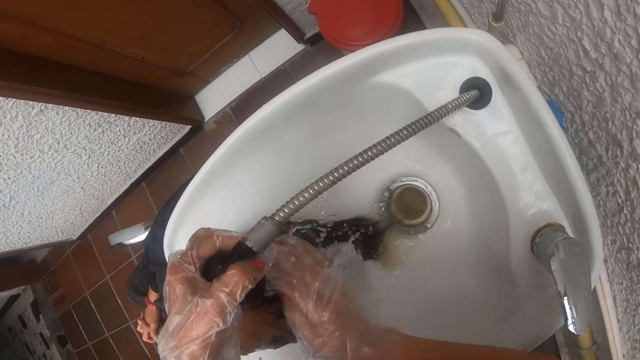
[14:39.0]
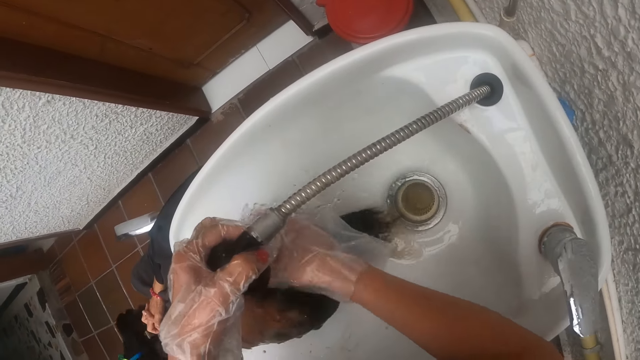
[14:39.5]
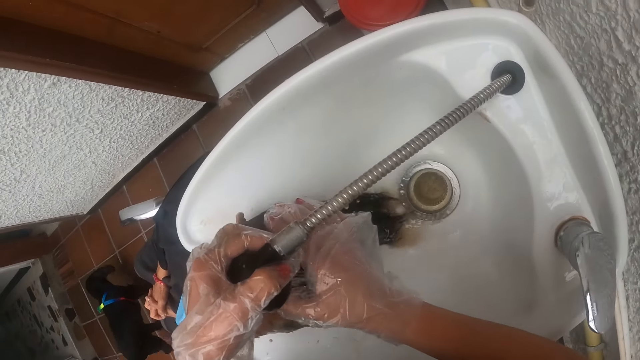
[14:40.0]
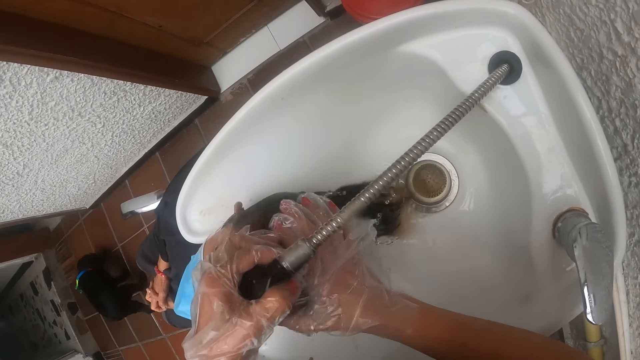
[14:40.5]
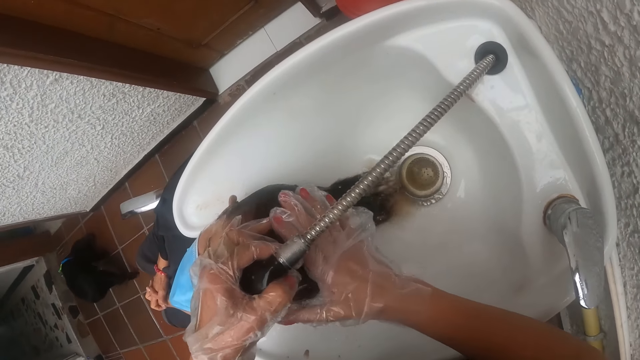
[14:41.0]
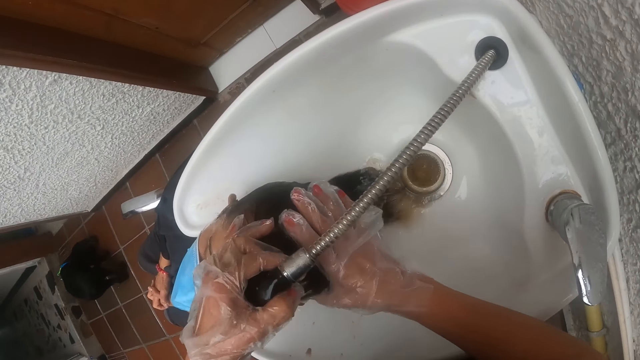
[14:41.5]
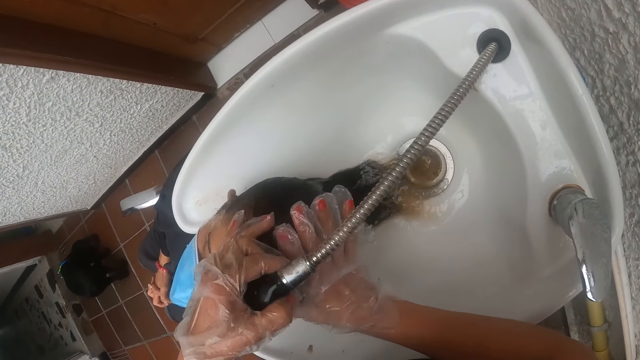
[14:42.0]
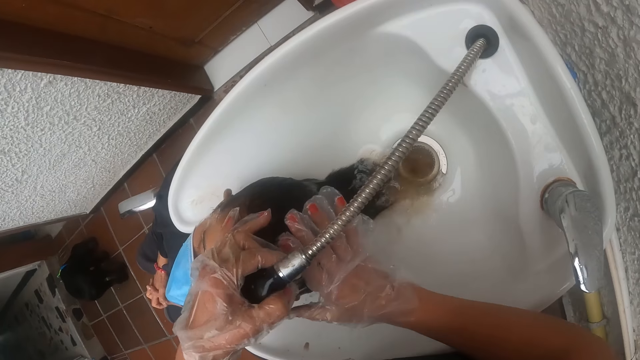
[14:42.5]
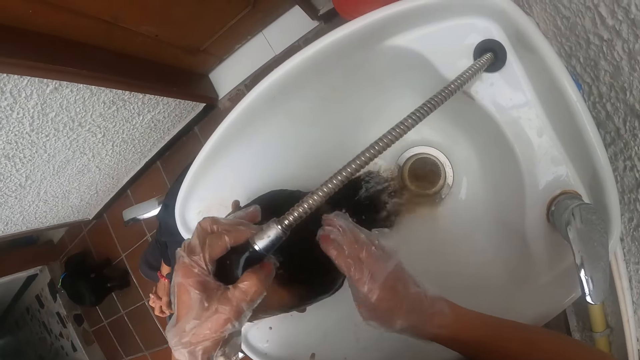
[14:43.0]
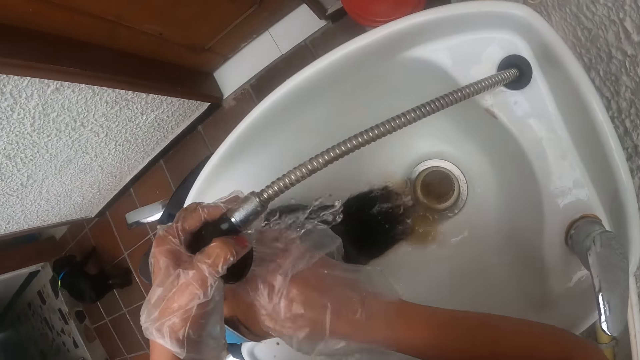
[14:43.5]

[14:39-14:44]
The camera wearer rinses a person's hair.

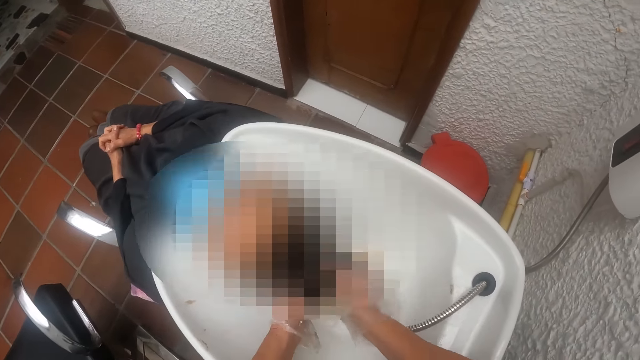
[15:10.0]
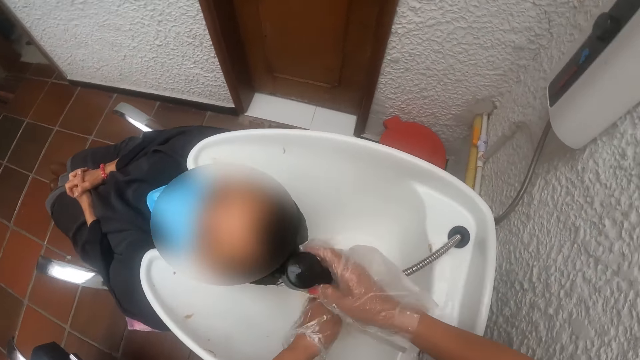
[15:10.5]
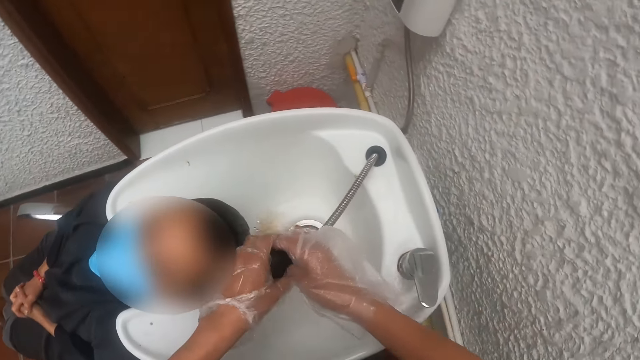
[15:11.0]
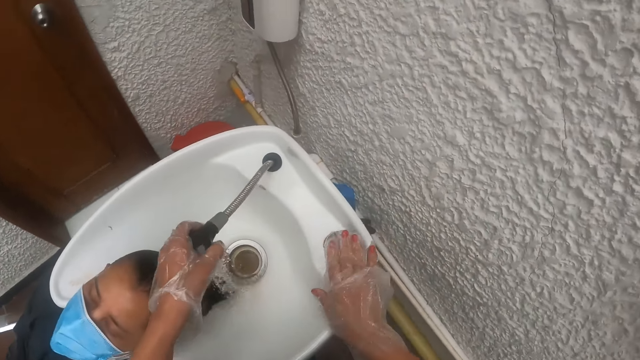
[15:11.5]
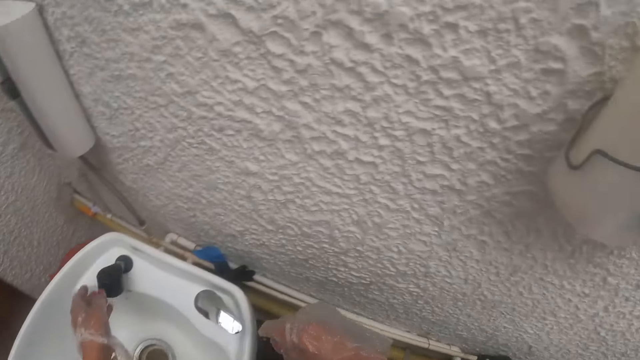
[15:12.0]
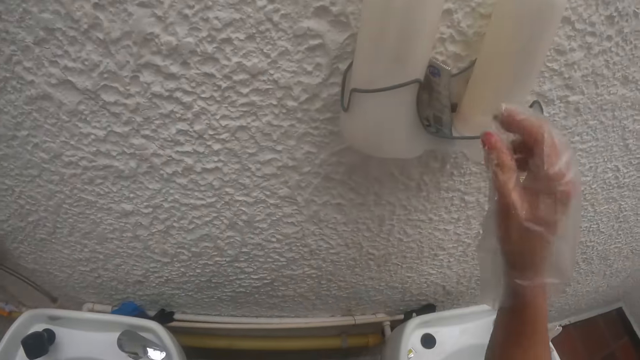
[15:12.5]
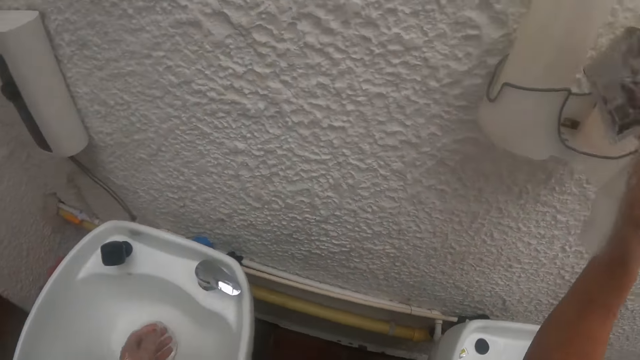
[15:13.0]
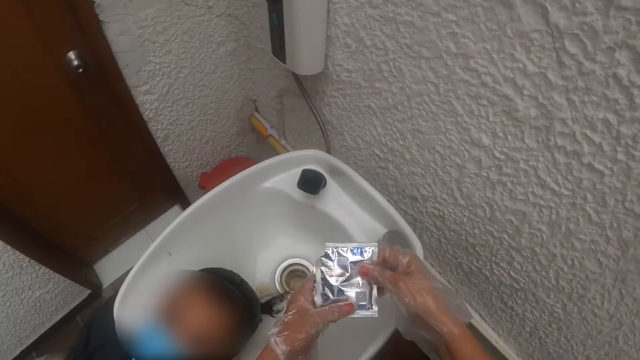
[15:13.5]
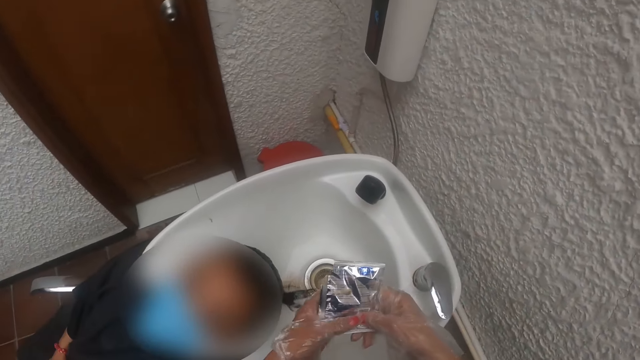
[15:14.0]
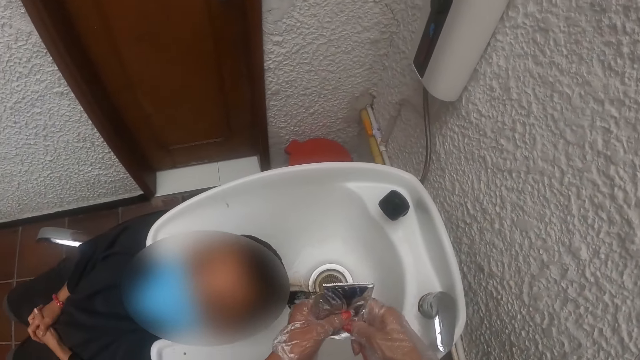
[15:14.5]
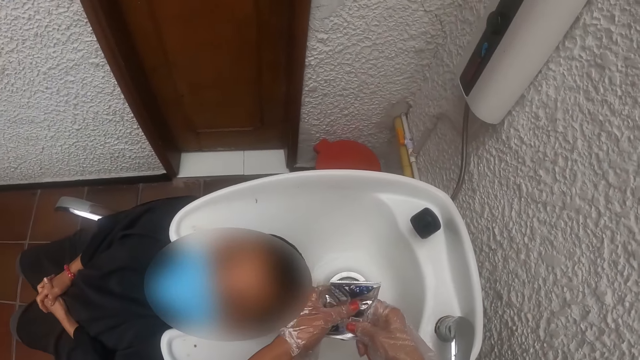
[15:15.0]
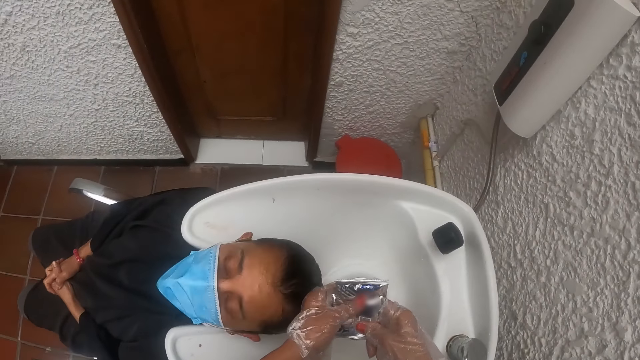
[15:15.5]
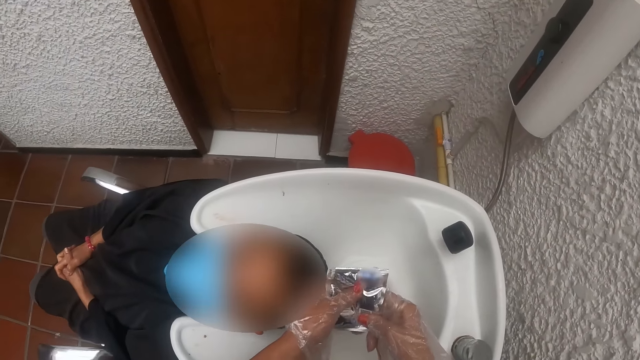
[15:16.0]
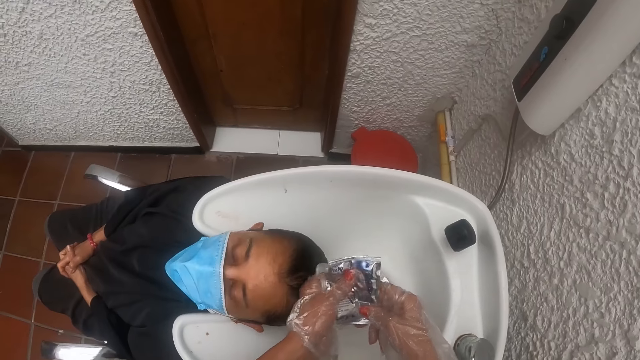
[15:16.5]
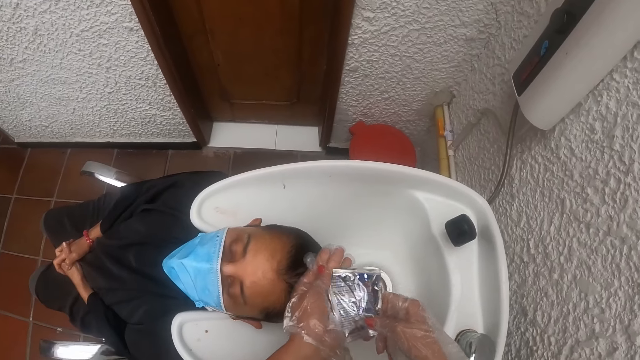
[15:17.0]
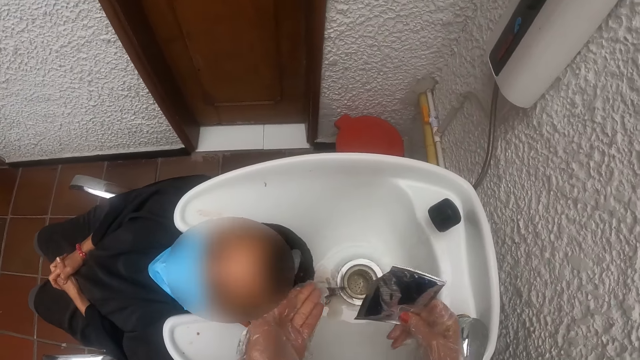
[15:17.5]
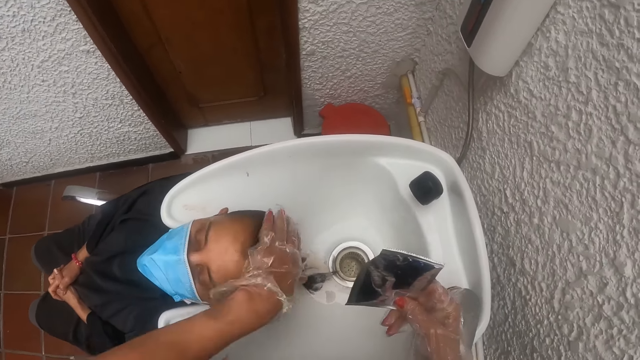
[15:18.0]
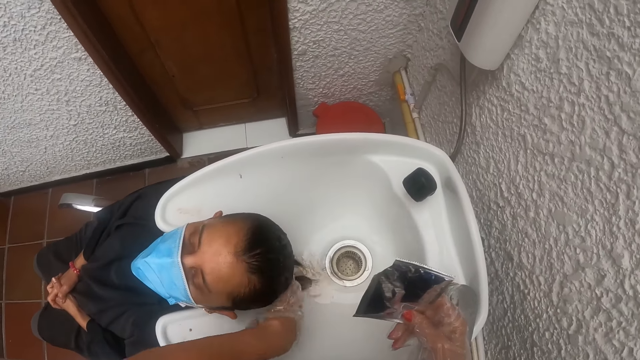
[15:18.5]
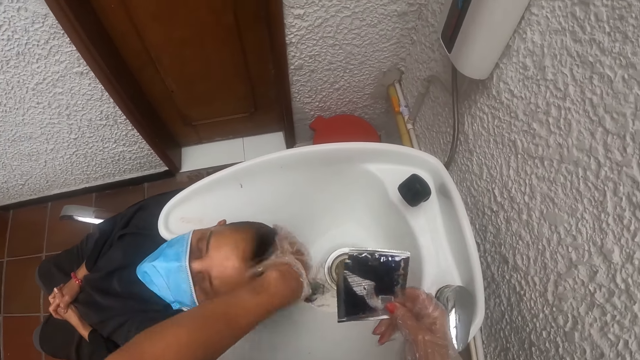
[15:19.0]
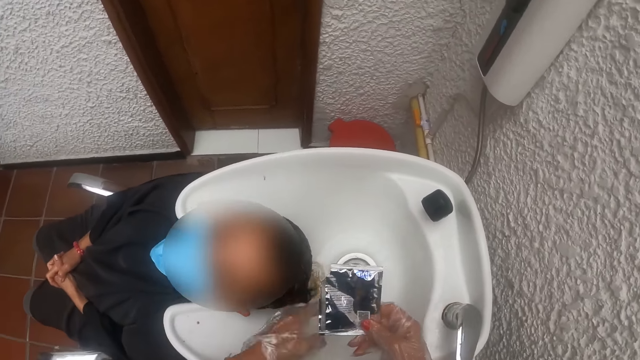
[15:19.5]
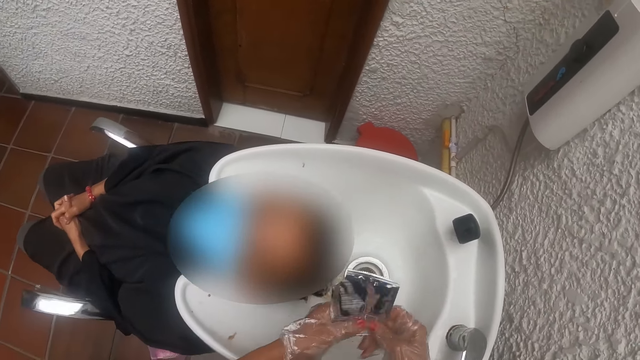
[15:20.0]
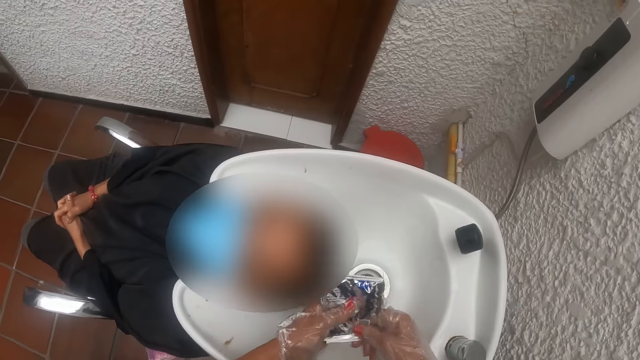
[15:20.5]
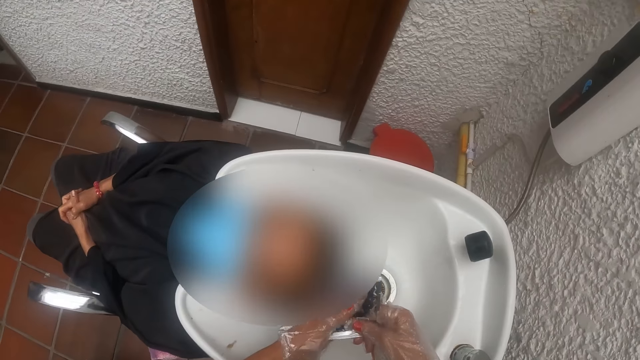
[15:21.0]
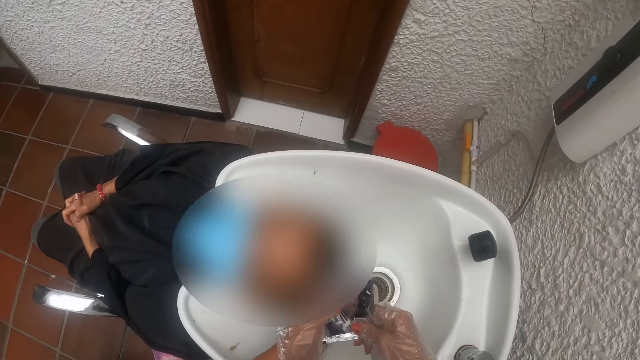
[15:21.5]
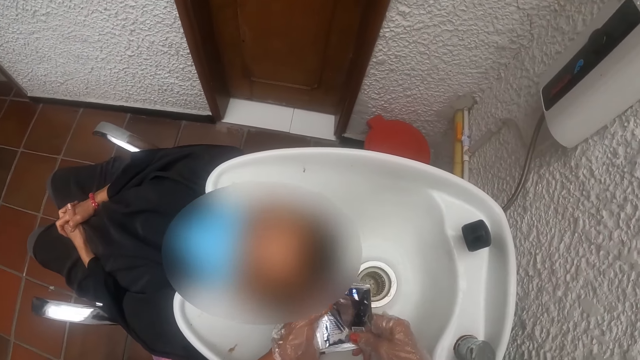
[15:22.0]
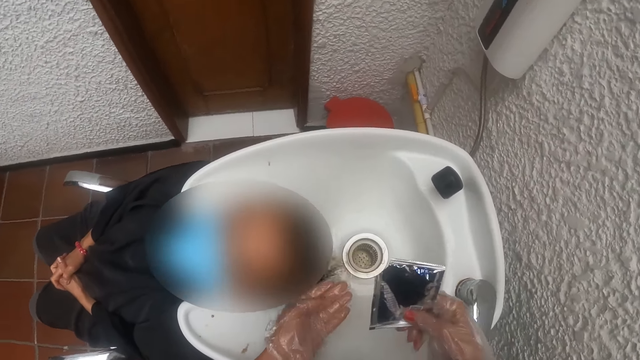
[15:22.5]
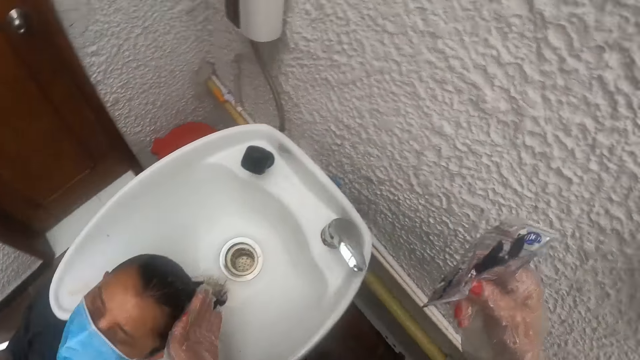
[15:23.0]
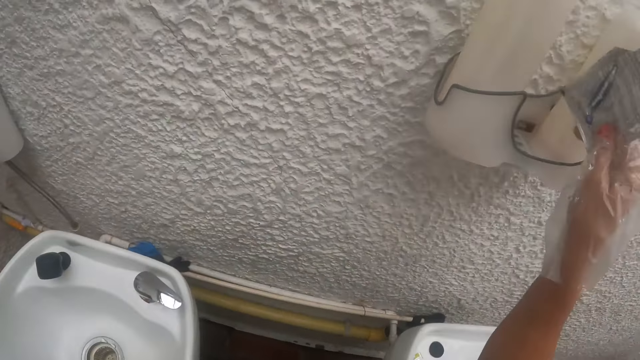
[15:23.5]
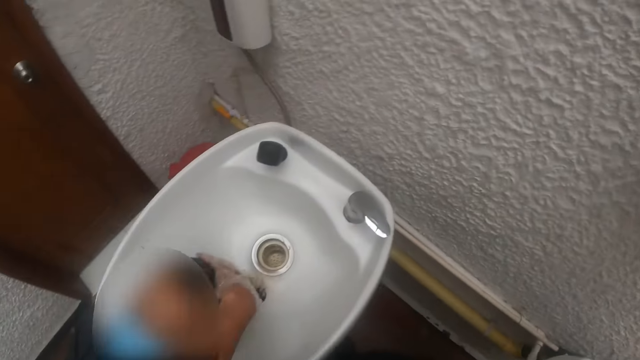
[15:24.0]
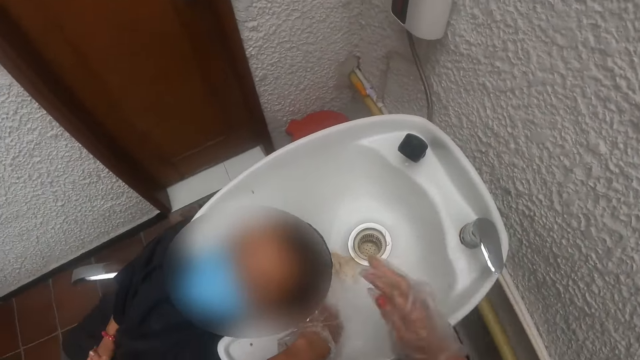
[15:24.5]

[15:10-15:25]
The camera wearer closes the shower hose with the knob on the hair wash basin with her right hand. She adjusts the tap. She releases the shower hose from her left hand. She picks up a sachet of shampoo from a rack with her right hand. She squeezes out some shampoo from the sachet with her hands. She puts the shampoo into the hair of a woman from the sachet with her left hand. She rubs the shampoo into the hair of the woman with her left hand. She squeezes out some shampoo from the sachet with her hands. She pours something on the woman's hair from the sachet. She rubs the shampoo into the hair of the woman with her left hand. She puts the sachet of shampoo on the rack with her right hand.
